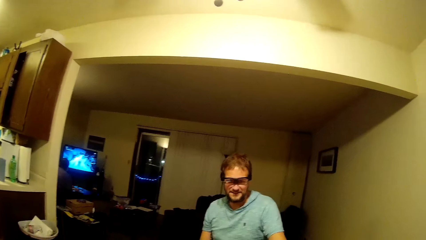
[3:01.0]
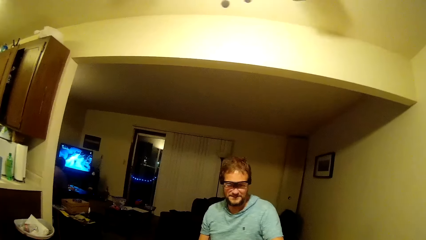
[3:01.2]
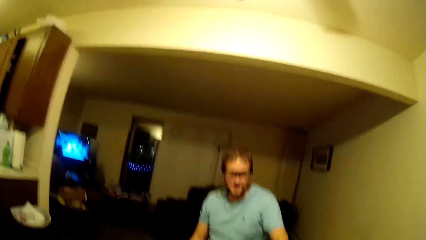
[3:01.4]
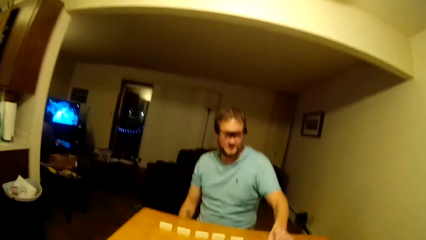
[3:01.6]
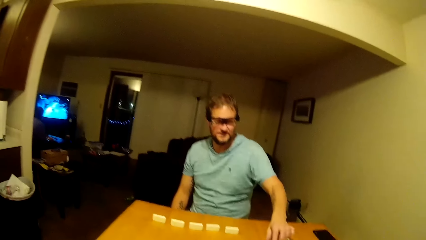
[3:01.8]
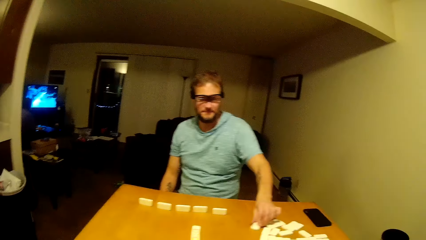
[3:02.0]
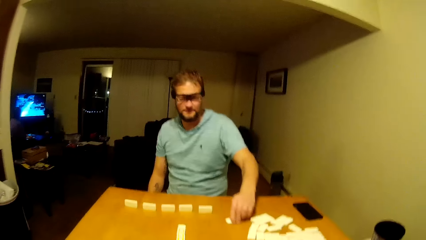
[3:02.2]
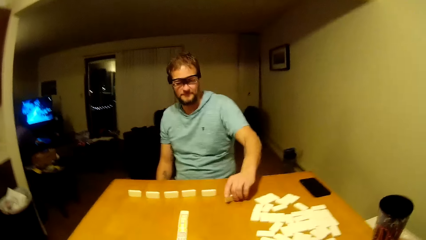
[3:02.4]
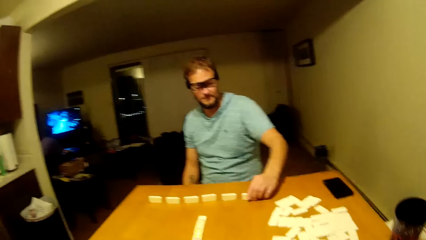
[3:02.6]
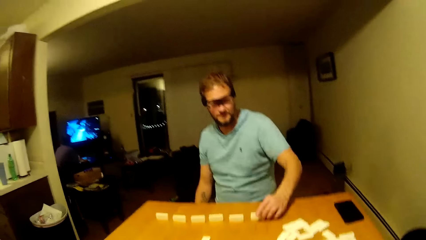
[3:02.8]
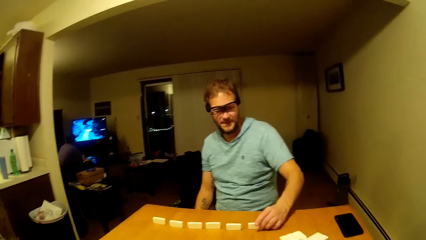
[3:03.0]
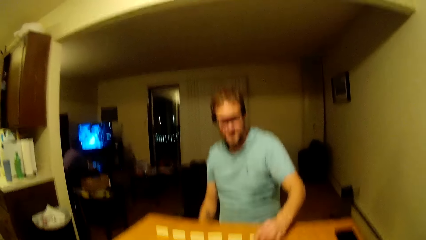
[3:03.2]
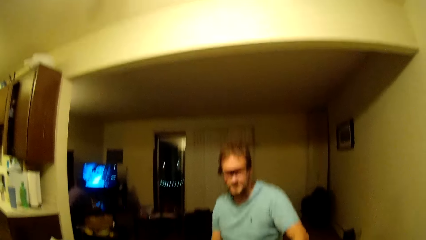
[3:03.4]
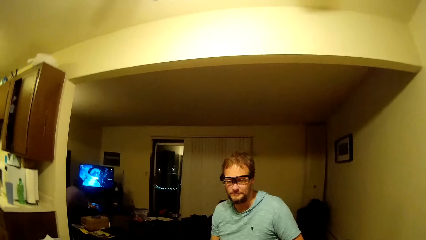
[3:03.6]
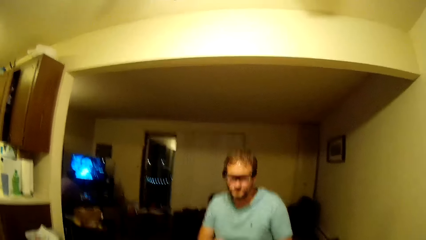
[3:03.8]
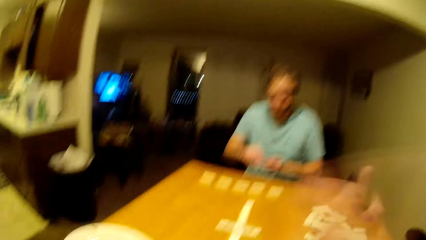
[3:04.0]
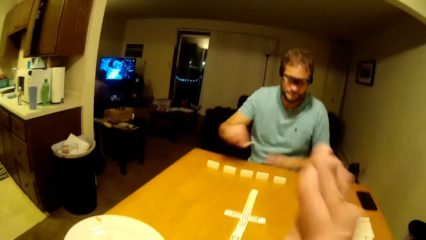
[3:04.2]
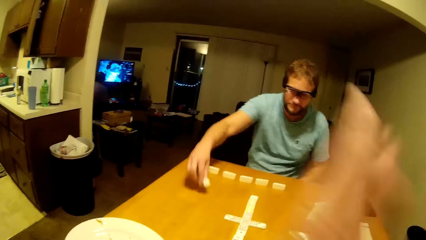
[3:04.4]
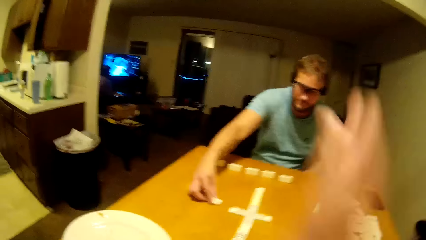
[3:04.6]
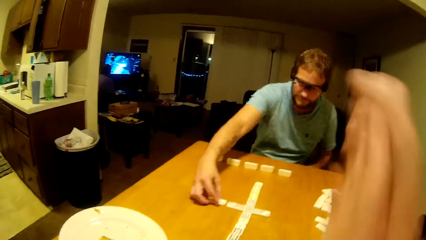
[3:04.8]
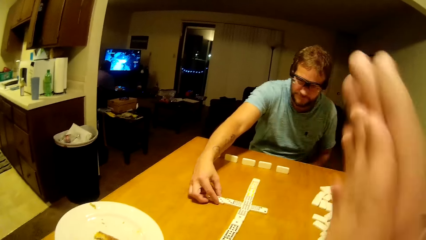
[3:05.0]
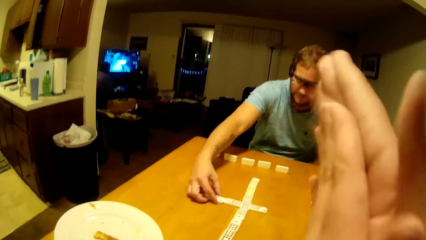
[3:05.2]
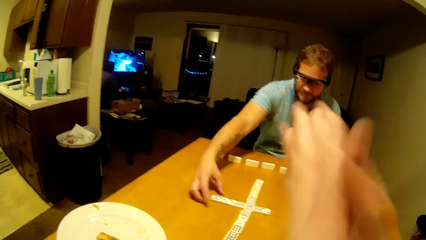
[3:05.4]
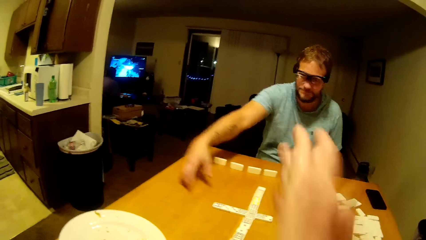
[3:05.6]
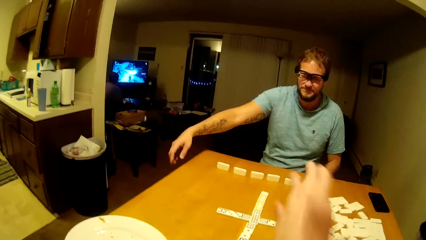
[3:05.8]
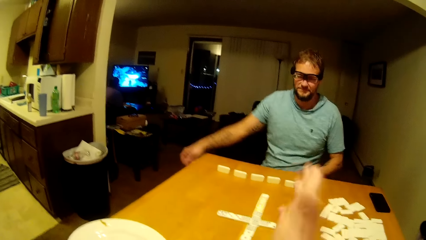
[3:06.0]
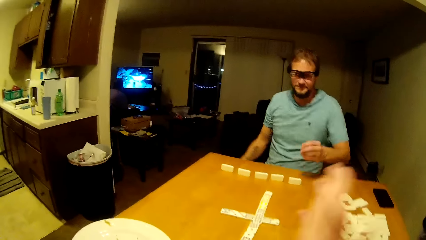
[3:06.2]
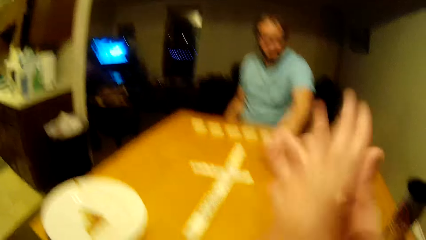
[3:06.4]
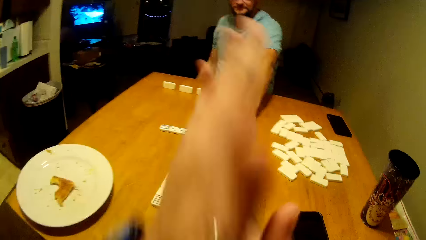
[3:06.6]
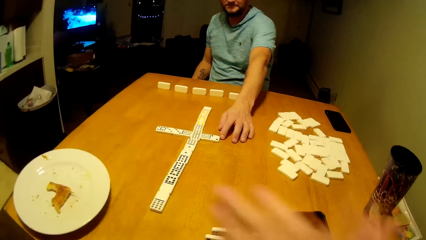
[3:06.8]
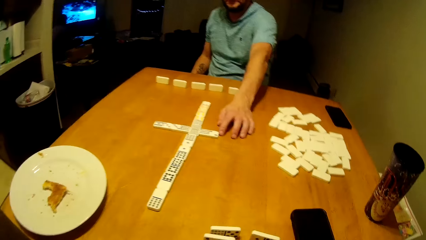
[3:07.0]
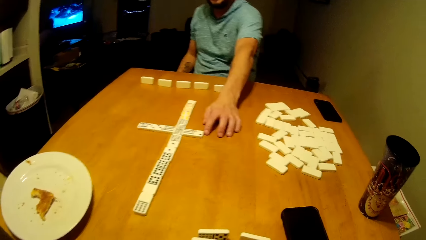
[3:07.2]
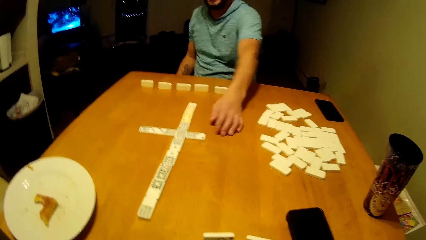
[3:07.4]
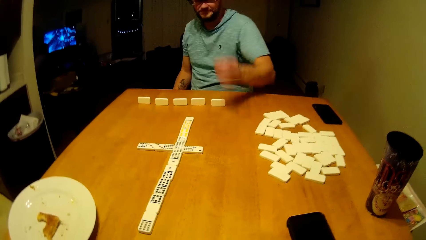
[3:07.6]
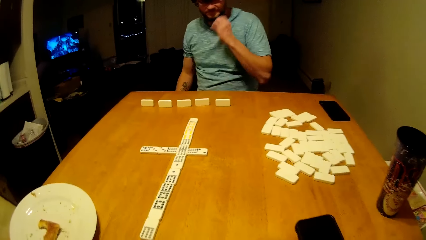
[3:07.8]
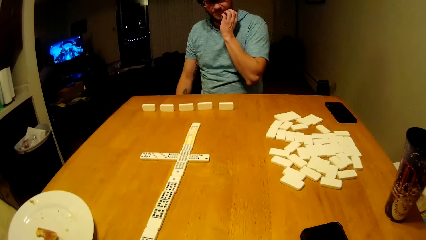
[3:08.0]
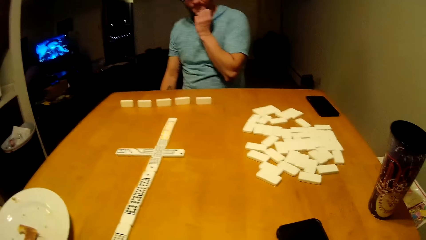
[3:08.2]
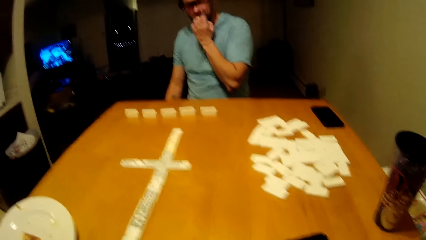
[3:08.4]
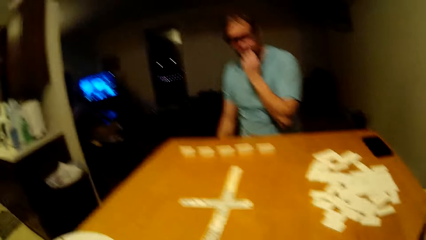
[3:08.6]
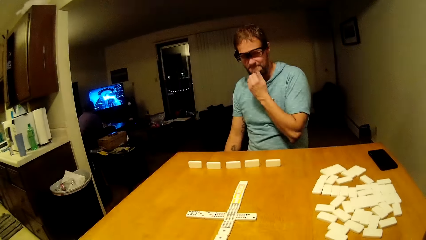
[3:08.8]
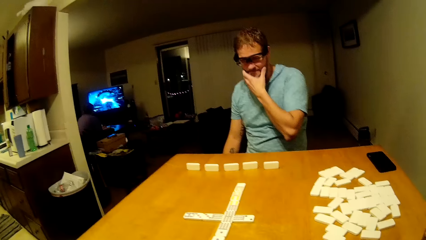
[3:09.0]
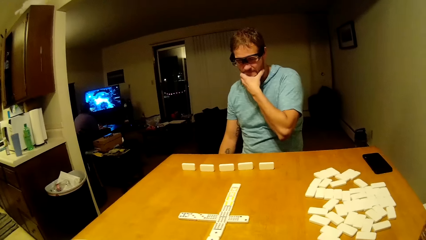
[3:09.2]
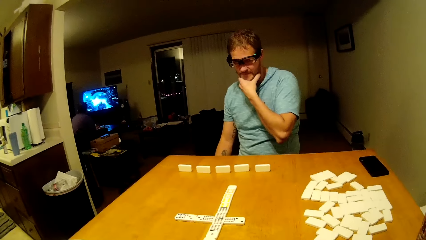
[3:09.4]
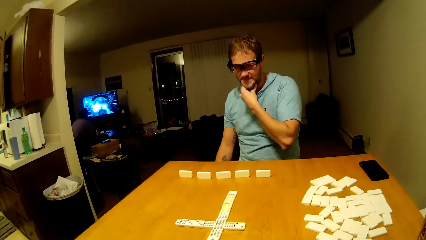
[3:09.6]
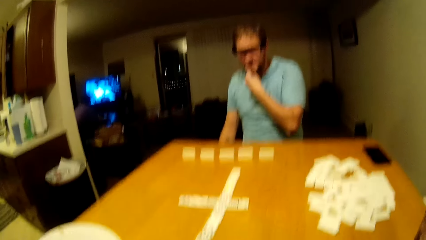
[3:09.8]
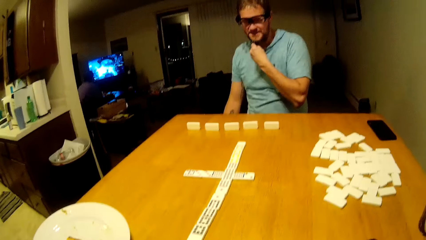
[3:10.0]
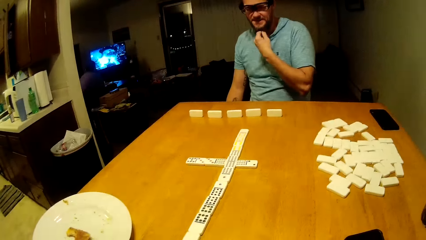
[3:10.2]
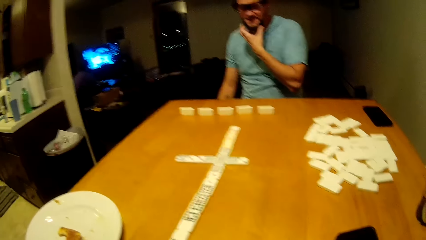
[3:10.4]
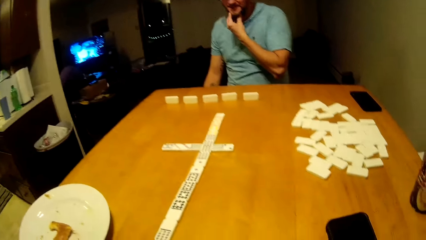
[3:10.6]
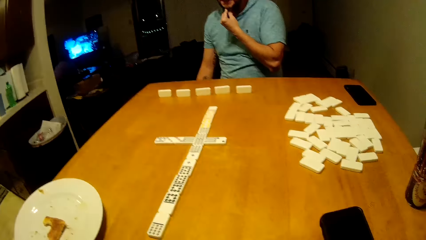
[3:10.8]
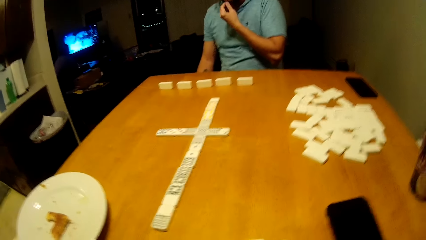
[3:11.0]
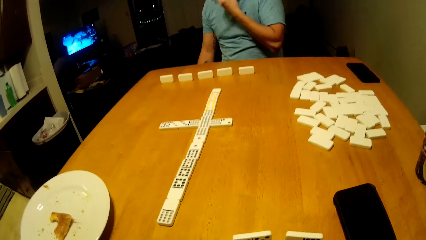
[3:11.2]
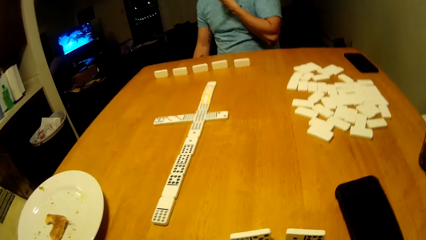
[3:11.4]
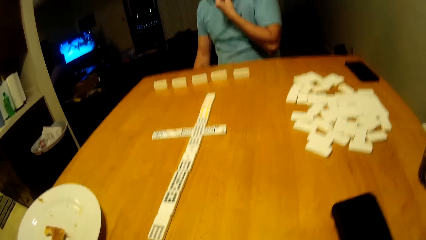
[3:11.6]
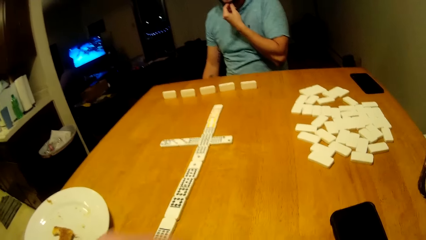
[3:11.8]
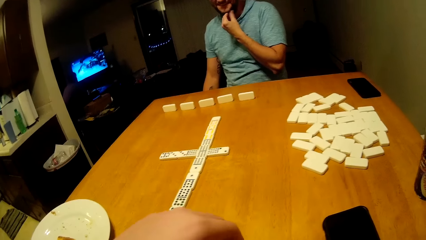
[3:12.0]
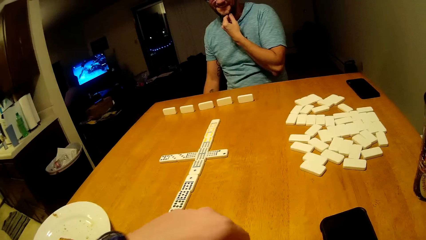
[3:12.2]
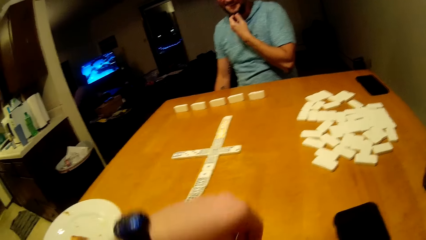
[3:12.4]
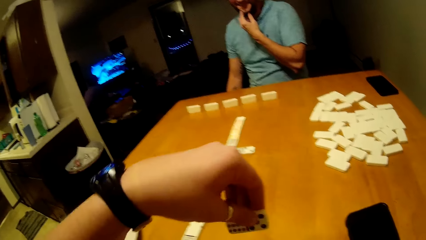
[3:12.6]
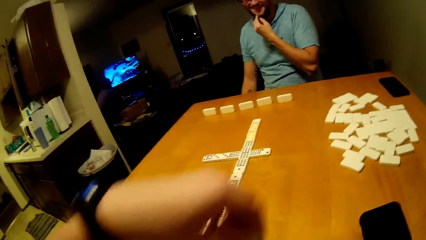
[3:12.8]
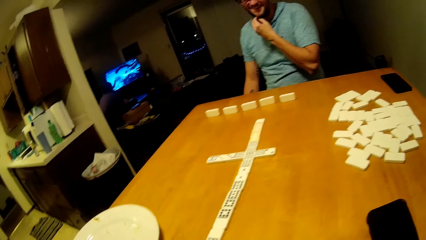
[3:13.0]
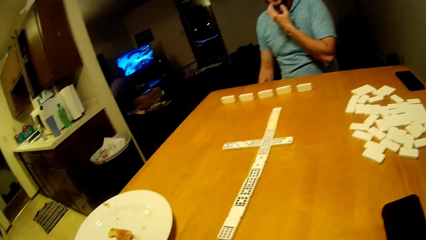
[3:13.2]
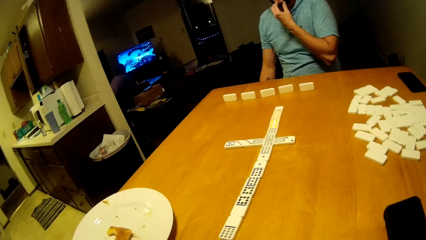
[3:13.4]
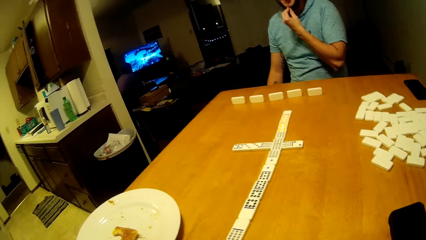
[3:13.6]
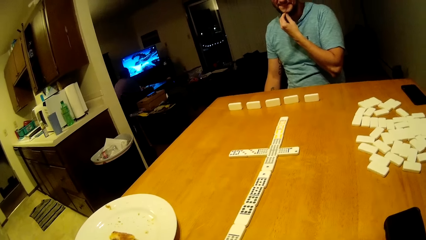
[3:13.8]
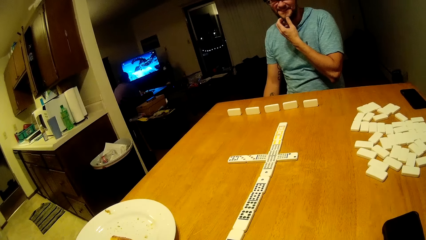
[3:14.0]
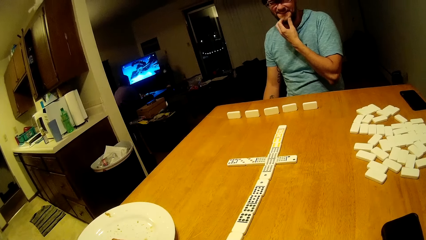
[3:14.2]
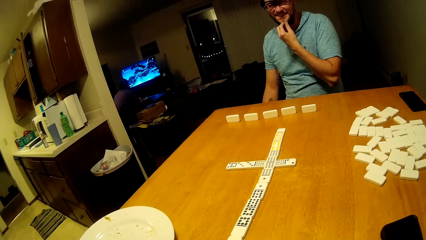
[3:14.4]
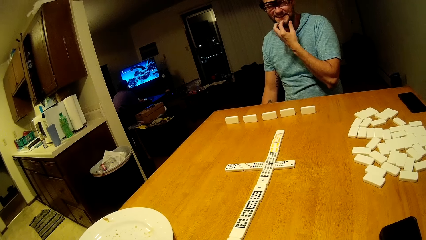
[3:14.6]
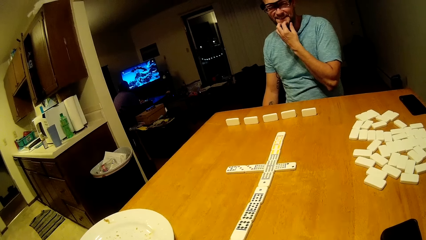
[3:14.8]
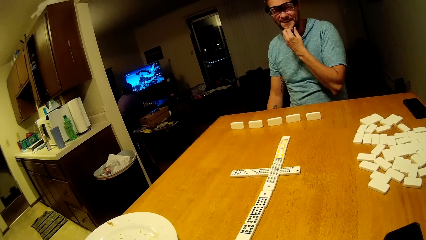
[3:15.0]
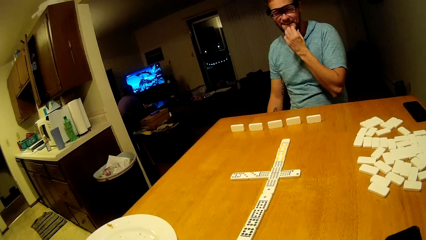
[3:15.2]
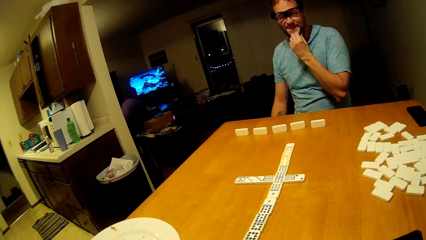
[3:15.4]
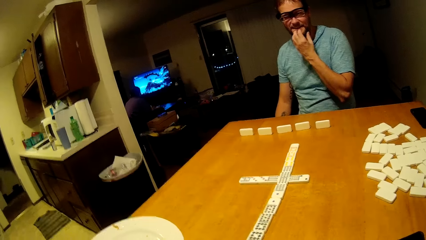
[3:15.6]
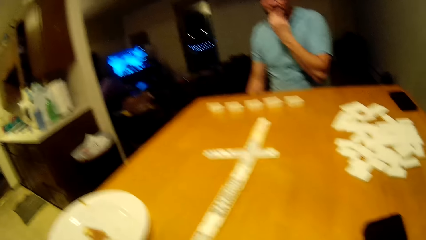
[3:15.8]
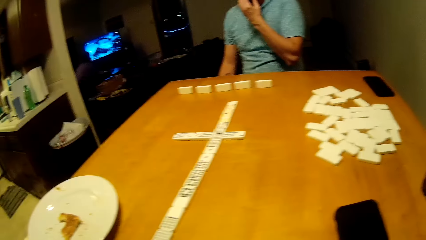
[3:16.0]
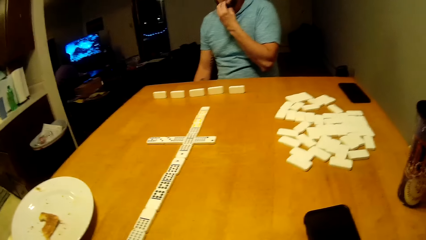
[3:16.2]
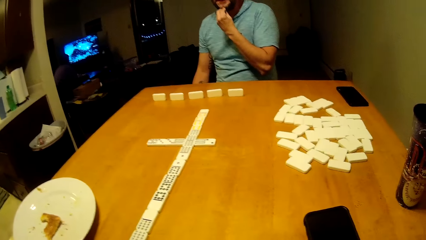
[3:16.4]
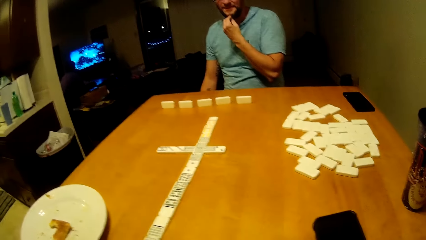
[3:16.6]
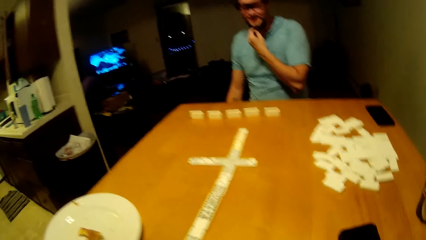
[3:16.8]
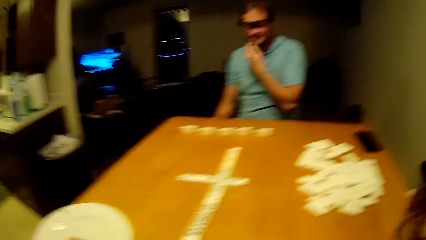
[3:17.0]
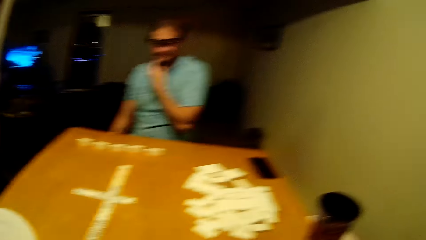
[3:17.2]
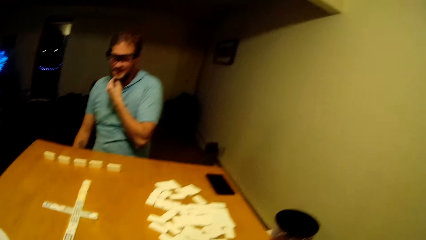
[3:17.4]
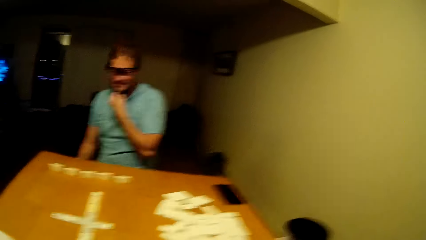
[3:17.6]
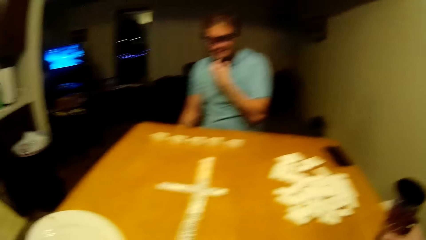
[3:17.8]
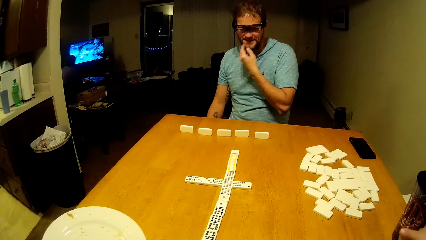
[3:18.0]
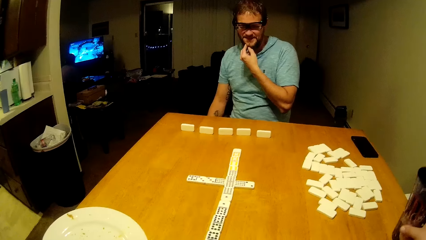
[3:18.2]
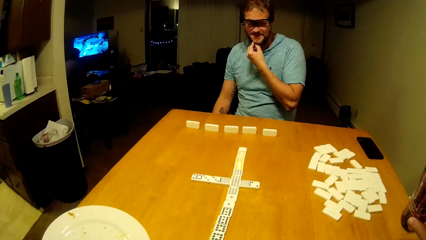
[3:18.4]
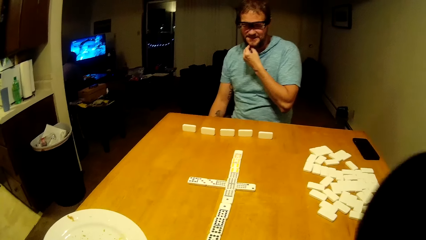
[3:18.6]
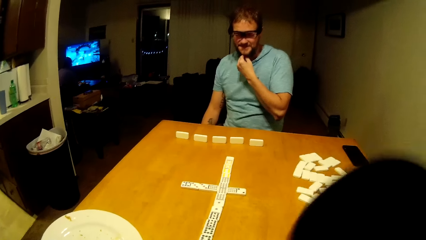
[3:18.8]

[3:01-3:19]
A man picks a domino from the table. He arranges the domino in front of him and plays domino. The camera wearer rubs his hands together. He speaks. The man touches his beard. The camera wearer plays domino. He looks around.
